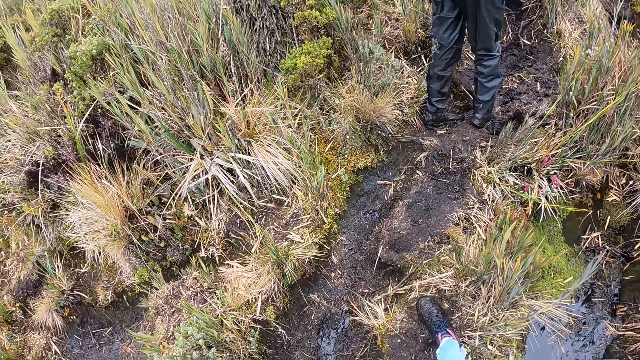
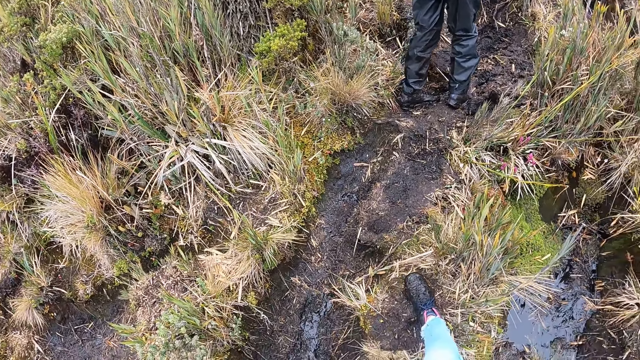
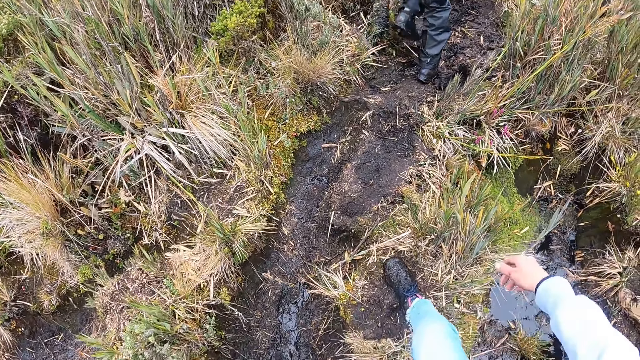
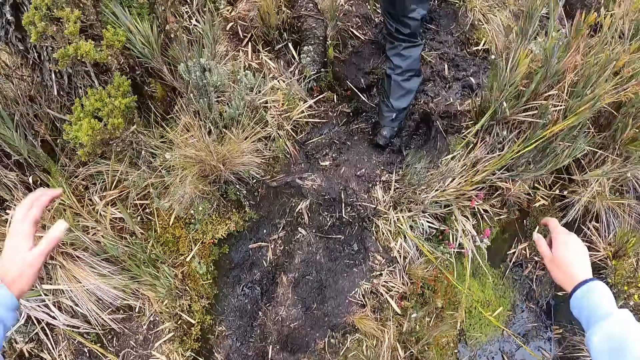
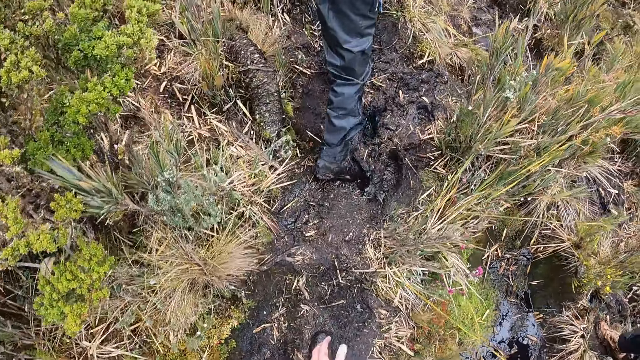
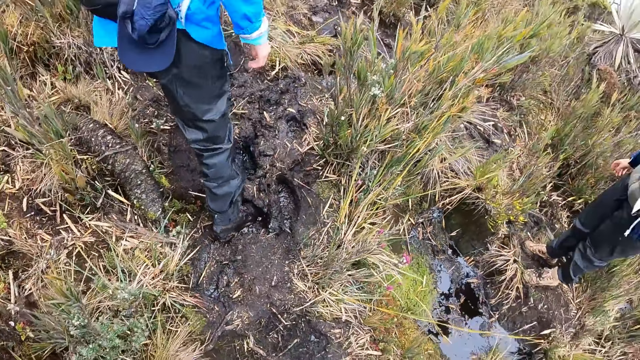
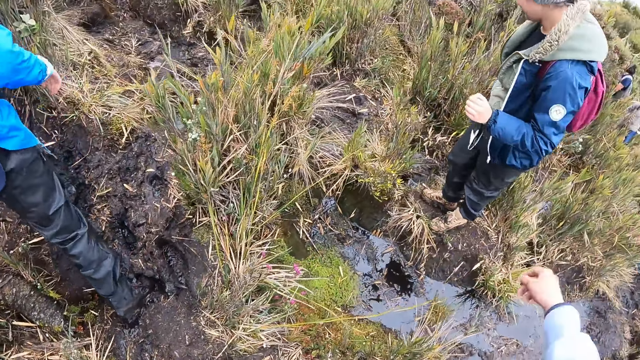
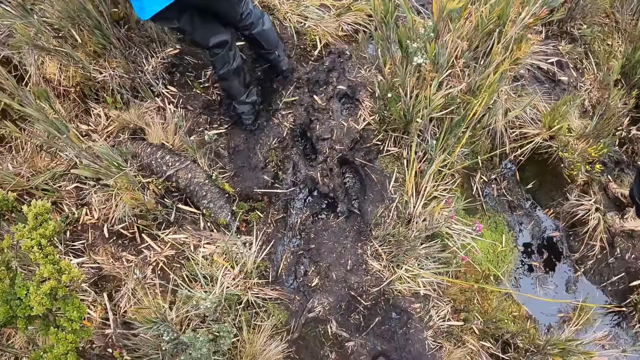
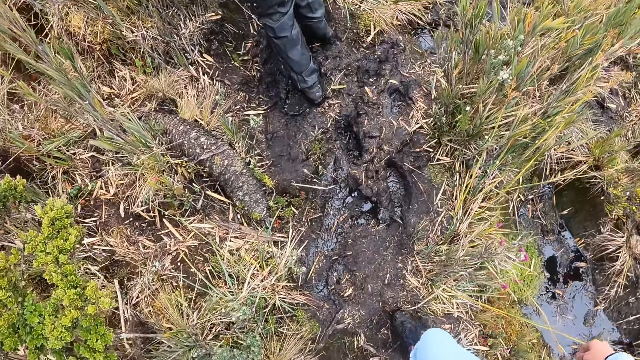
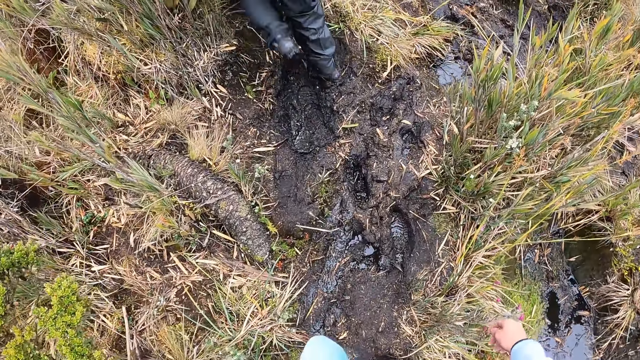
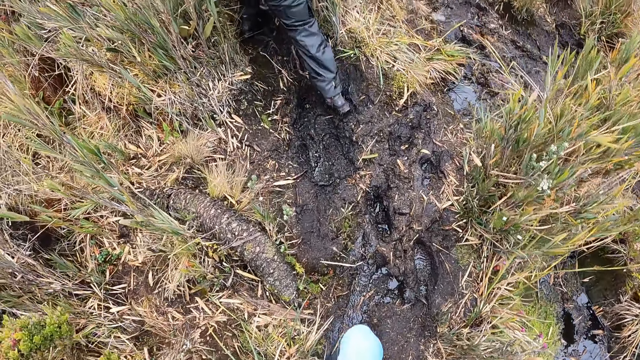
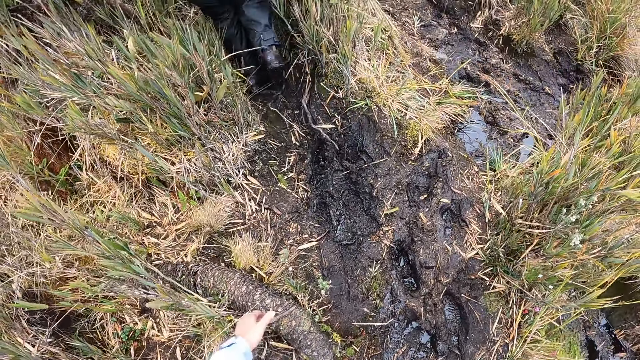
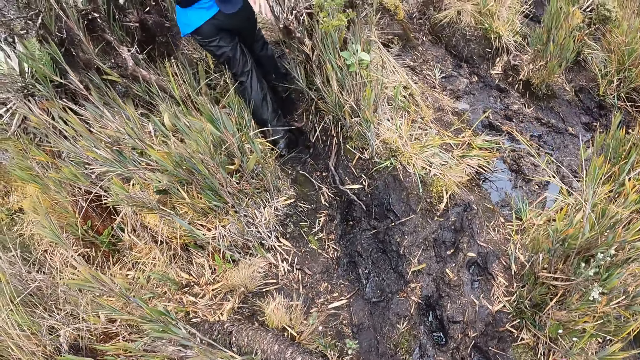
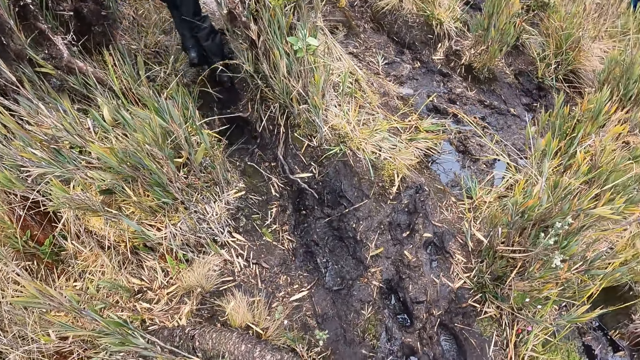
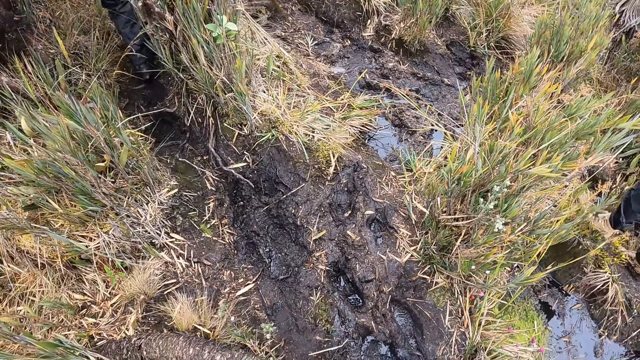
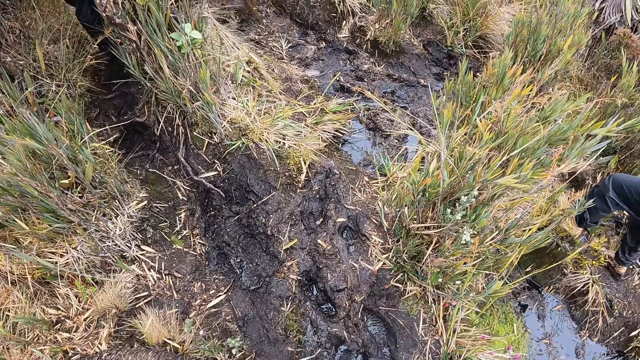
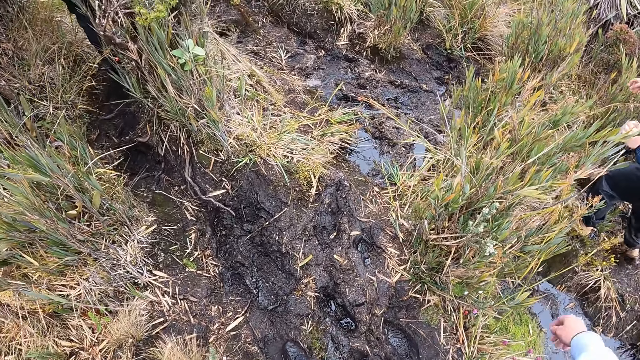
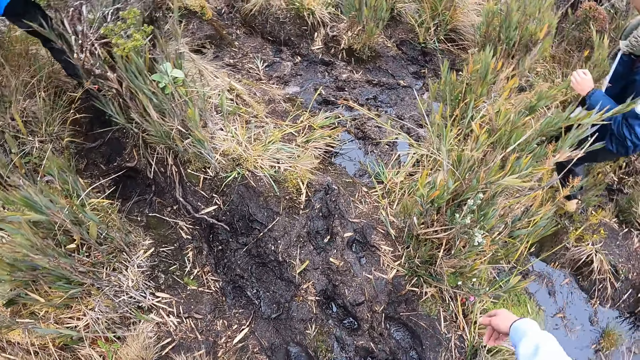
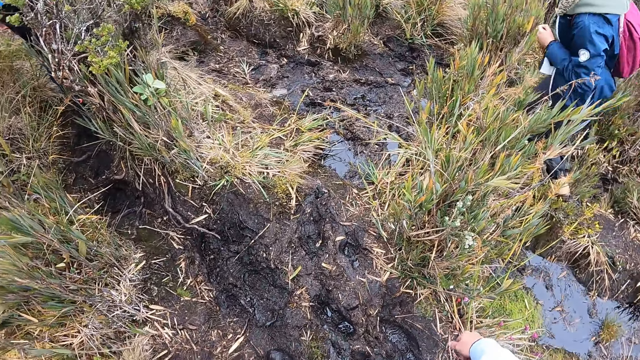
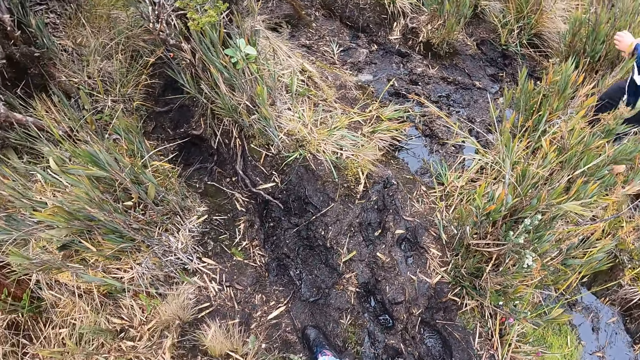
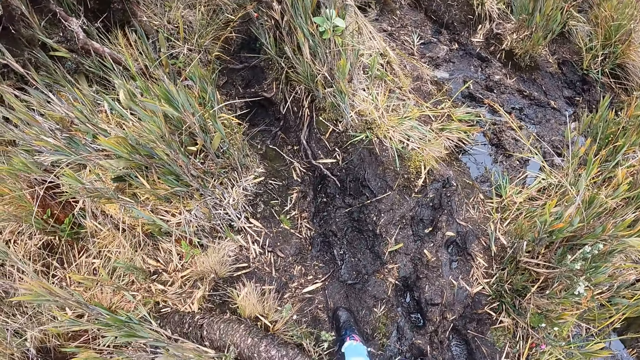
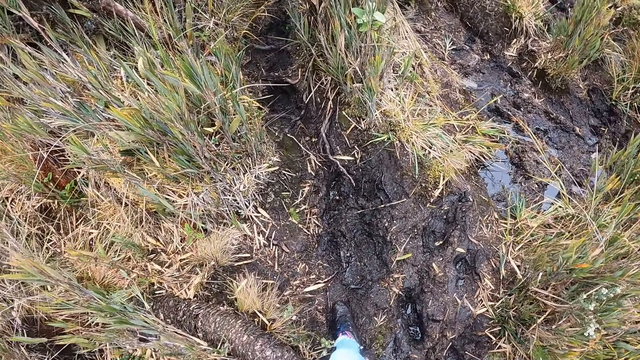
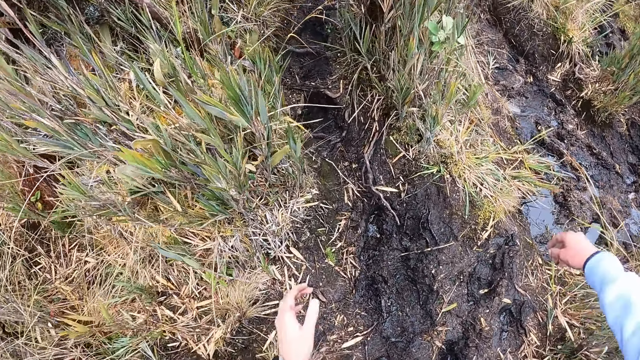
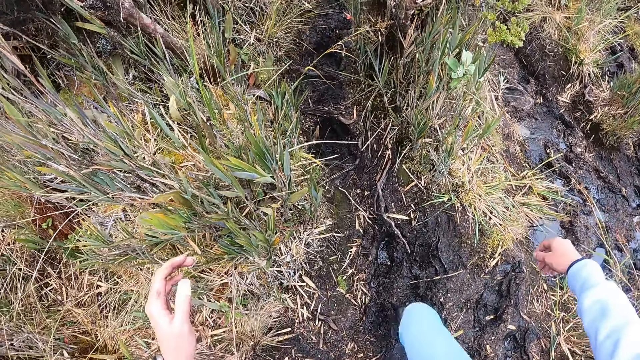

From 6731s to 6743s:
The woman walks up the hill. The camera wearer walks up the hill. Another woman walks up the hill.

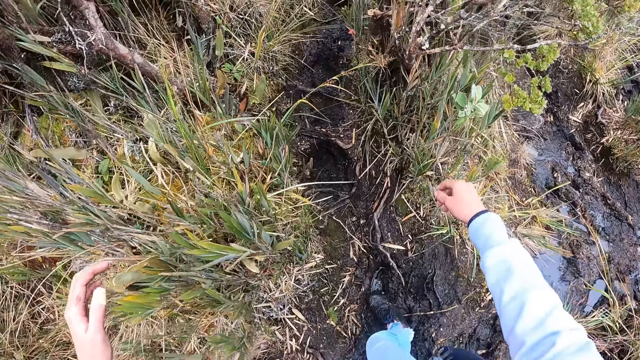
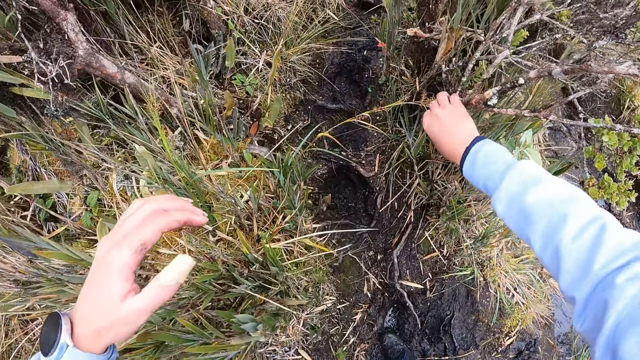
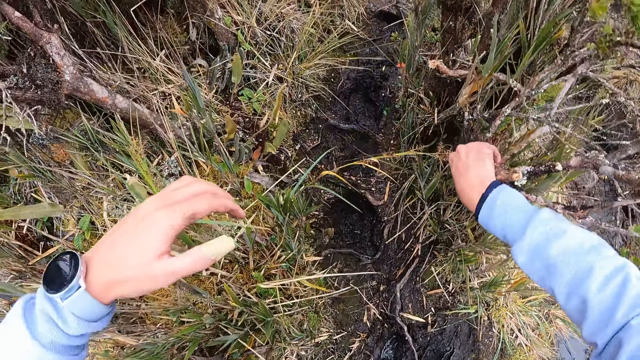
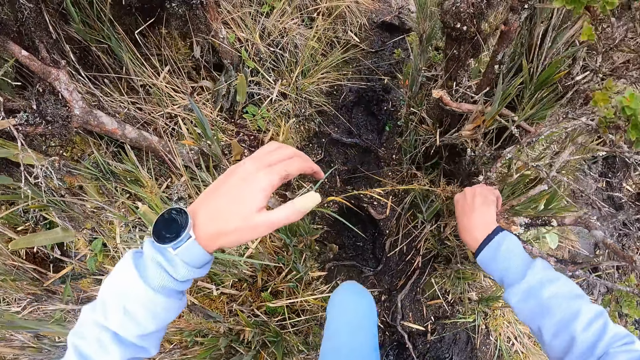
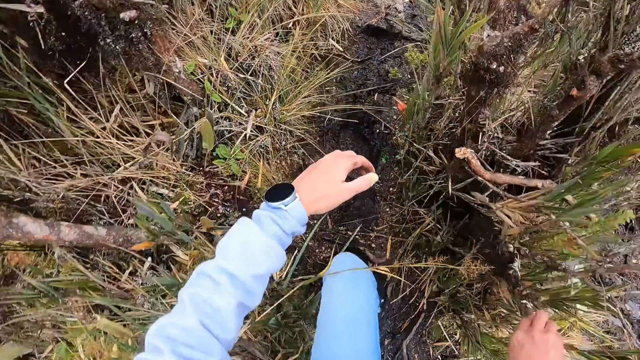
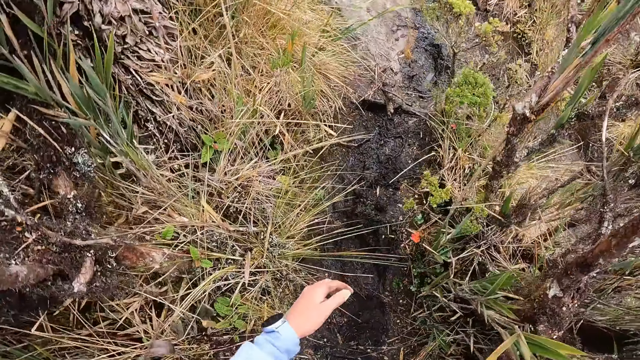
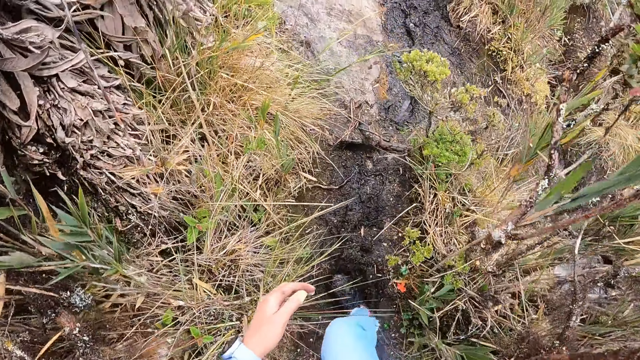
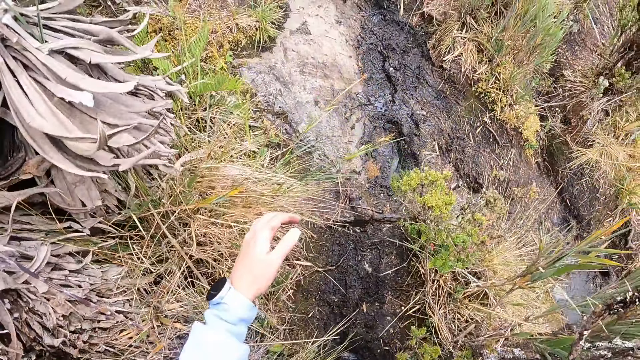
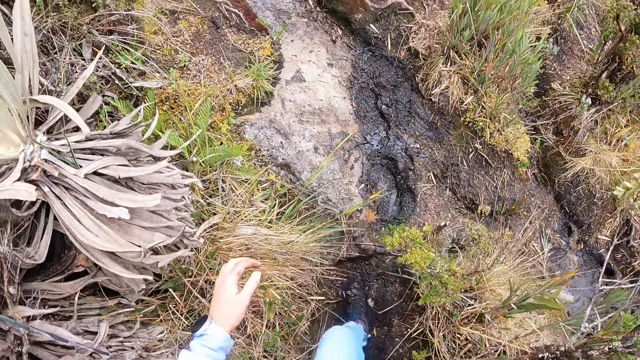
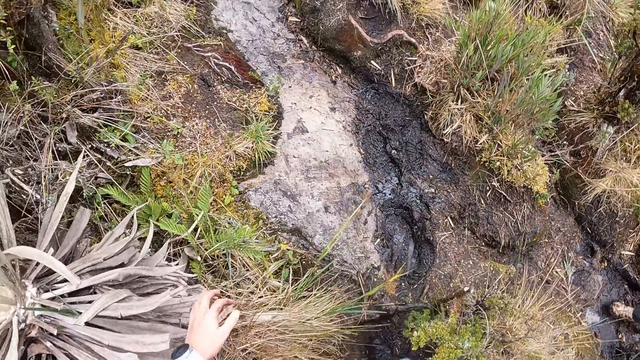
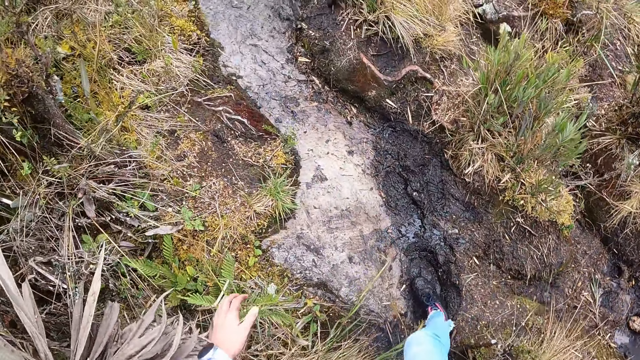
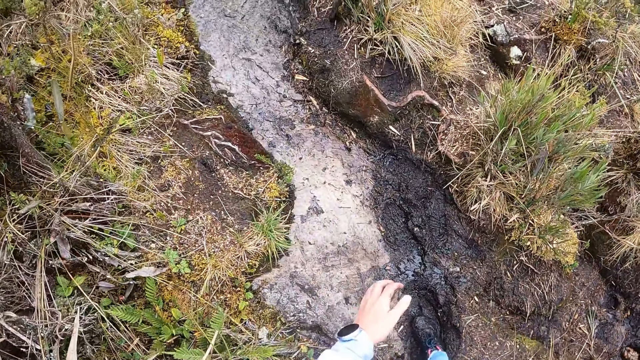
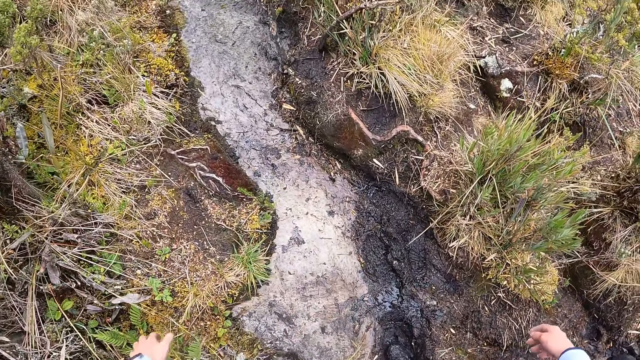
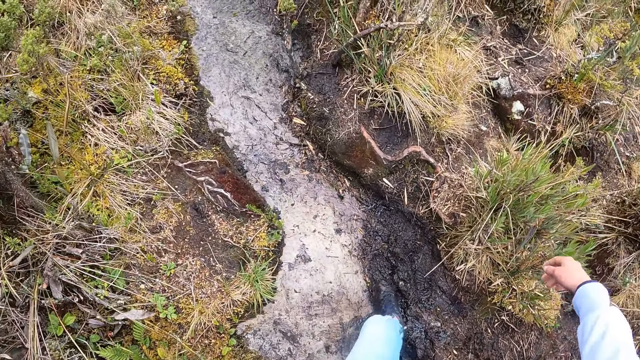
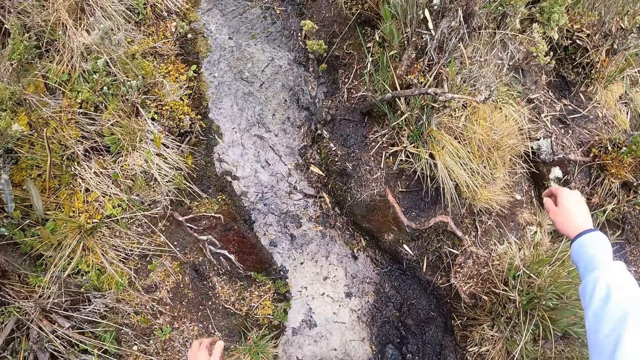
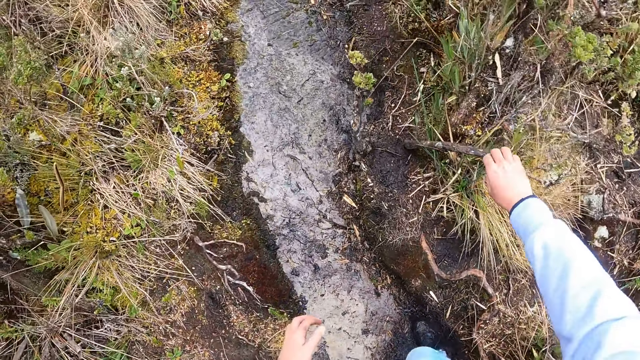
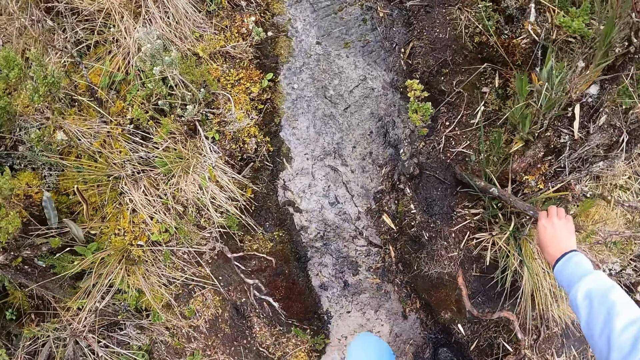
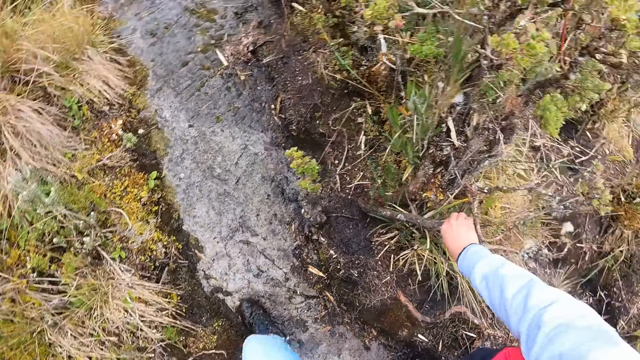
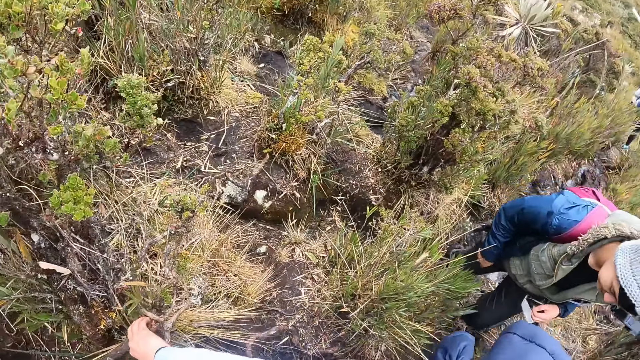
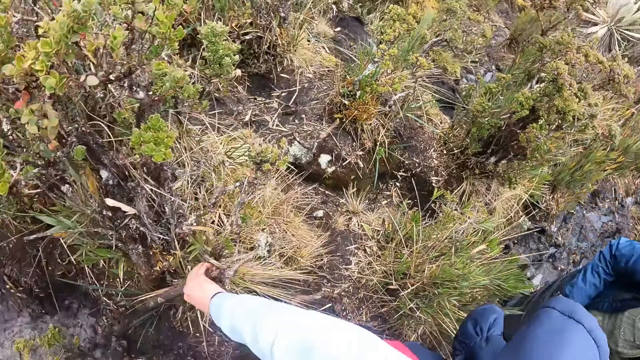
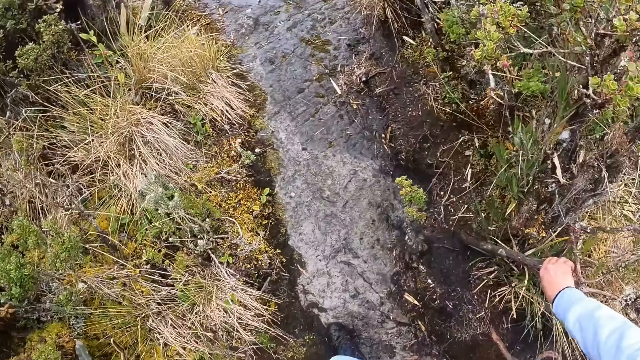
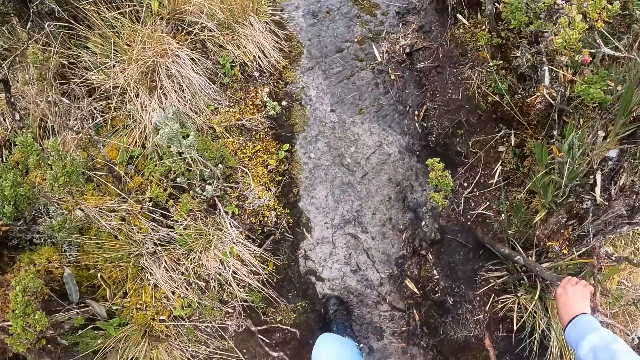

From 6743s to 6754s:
The camera wearer touches a plant with her right hand. She holds on a log with her right hand. She touches a tree with her right hand. She looks behind.
